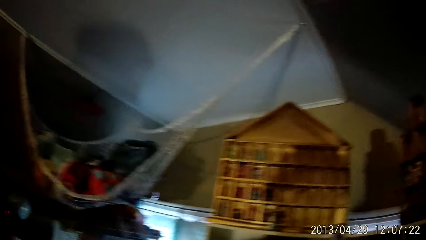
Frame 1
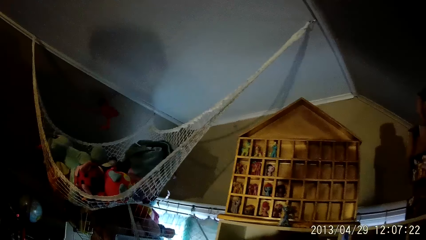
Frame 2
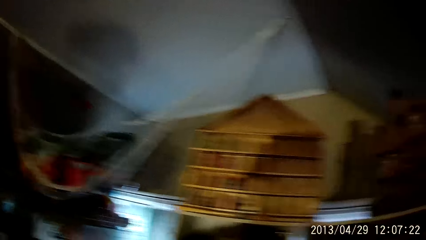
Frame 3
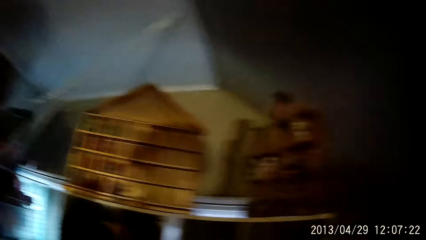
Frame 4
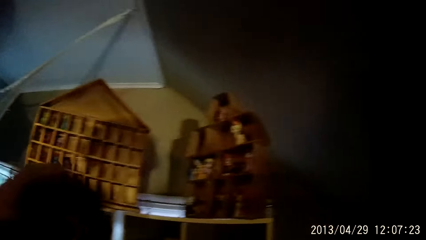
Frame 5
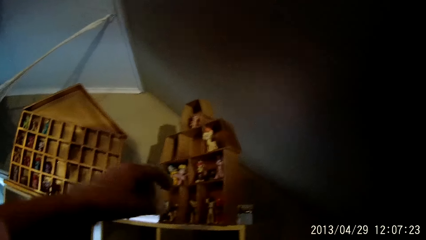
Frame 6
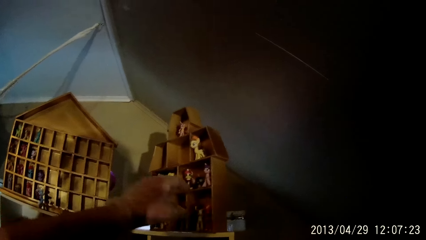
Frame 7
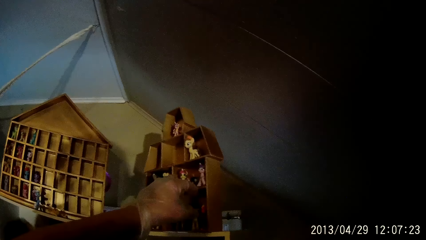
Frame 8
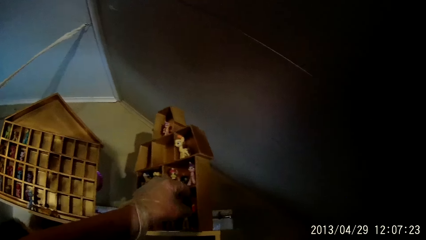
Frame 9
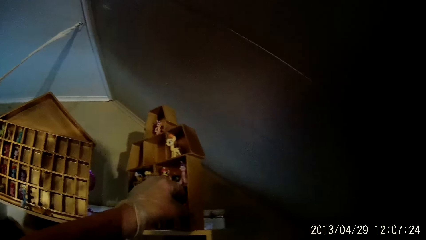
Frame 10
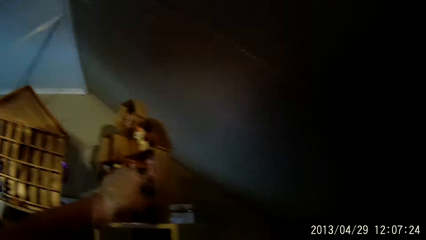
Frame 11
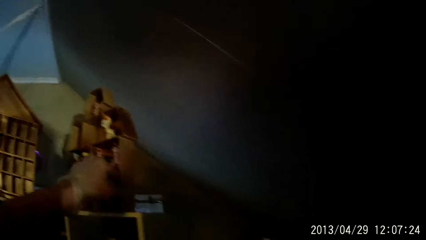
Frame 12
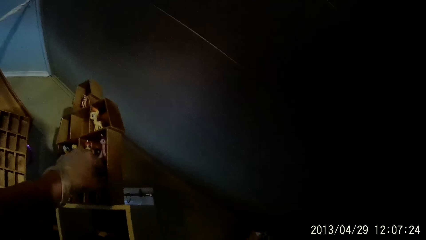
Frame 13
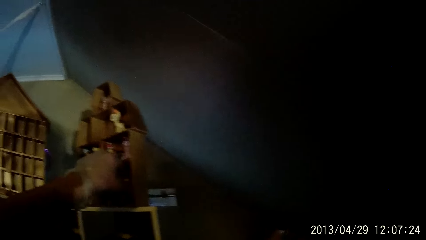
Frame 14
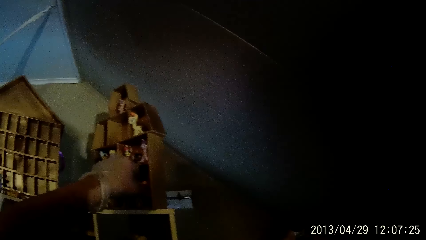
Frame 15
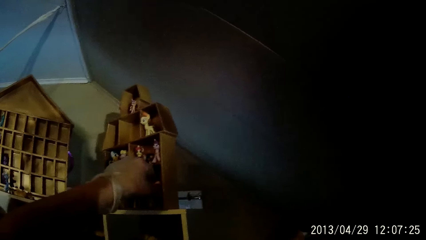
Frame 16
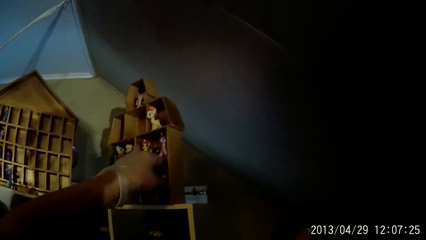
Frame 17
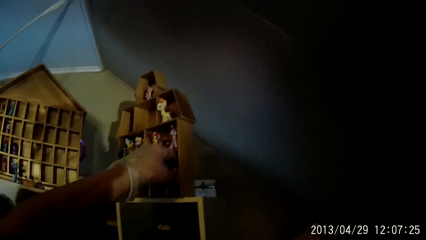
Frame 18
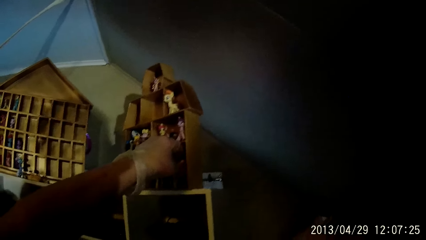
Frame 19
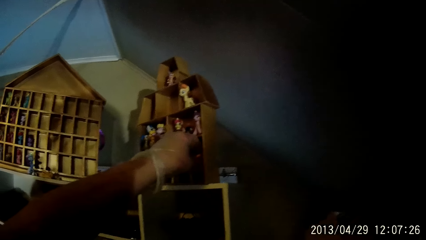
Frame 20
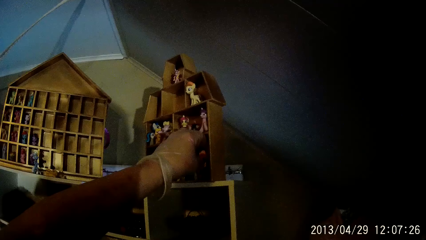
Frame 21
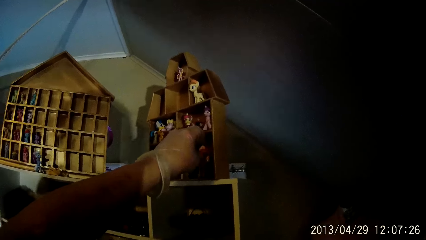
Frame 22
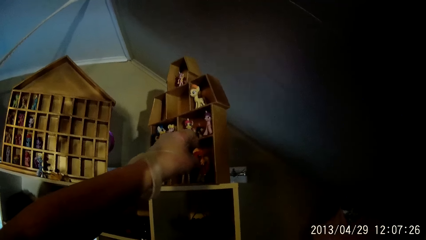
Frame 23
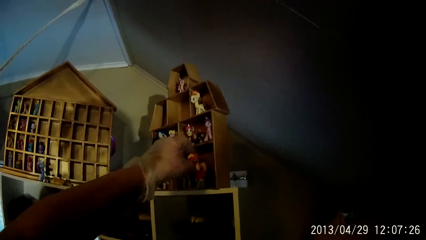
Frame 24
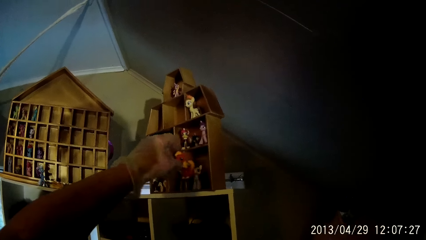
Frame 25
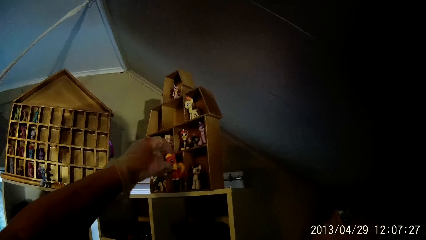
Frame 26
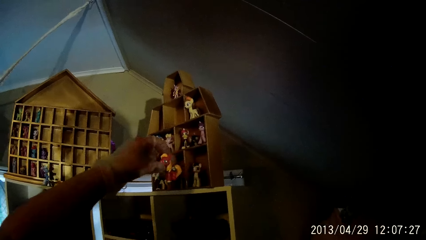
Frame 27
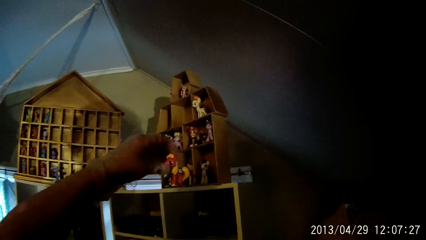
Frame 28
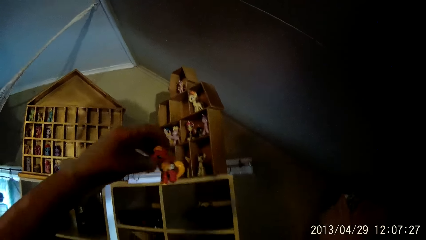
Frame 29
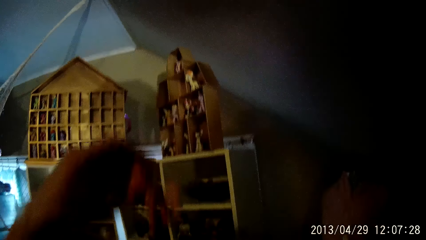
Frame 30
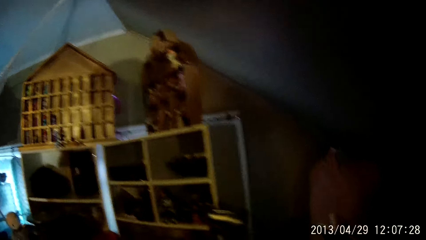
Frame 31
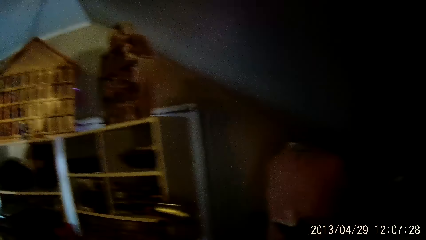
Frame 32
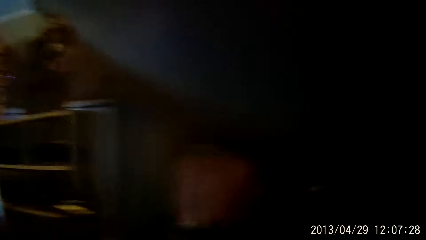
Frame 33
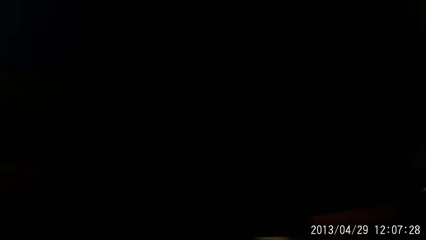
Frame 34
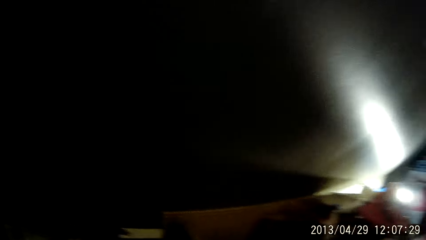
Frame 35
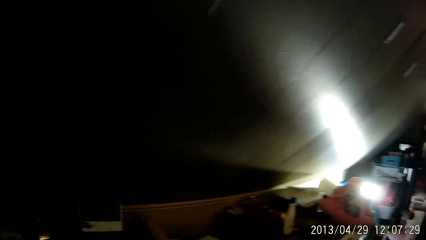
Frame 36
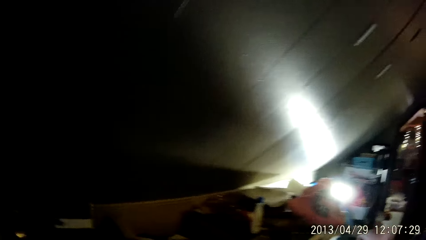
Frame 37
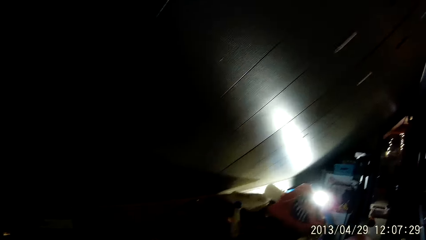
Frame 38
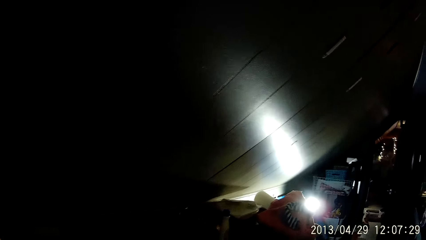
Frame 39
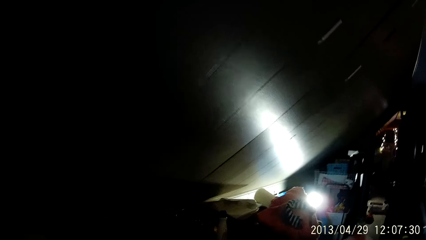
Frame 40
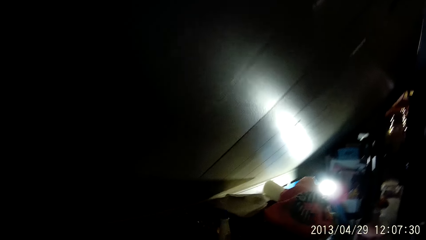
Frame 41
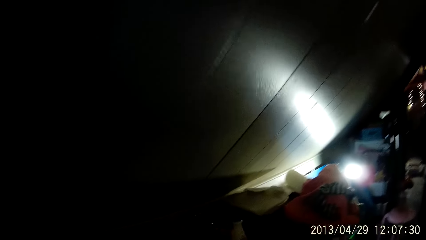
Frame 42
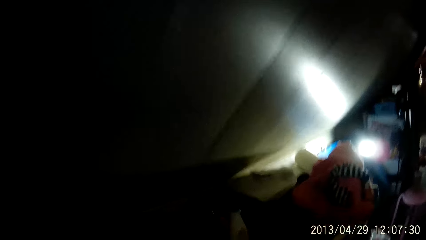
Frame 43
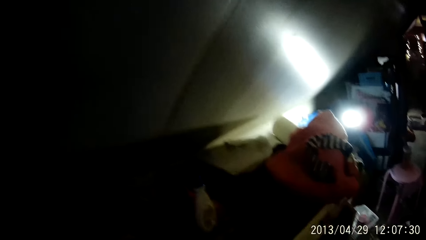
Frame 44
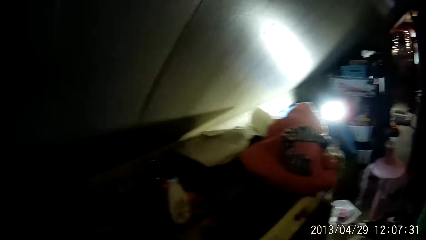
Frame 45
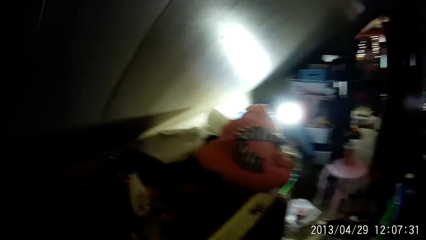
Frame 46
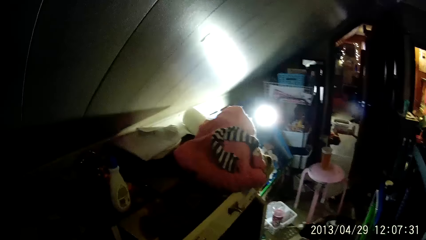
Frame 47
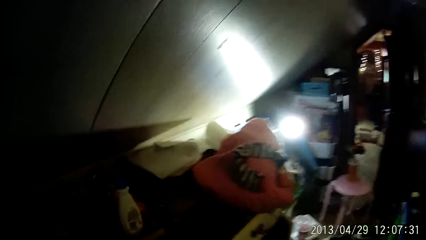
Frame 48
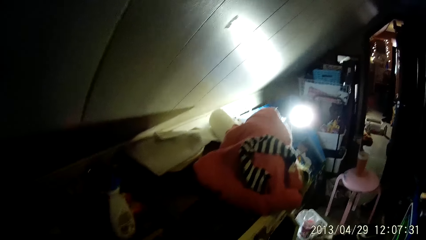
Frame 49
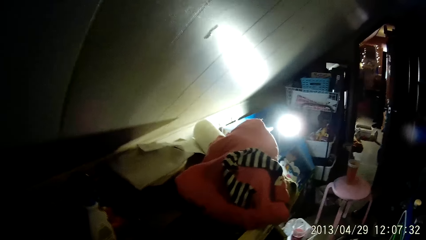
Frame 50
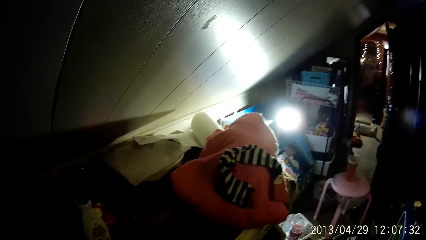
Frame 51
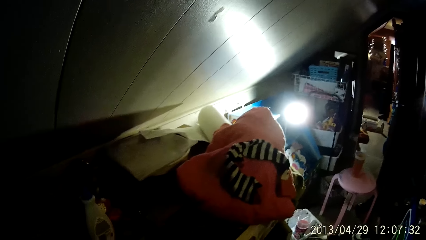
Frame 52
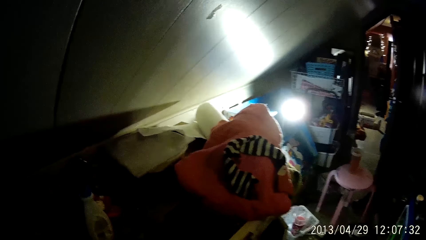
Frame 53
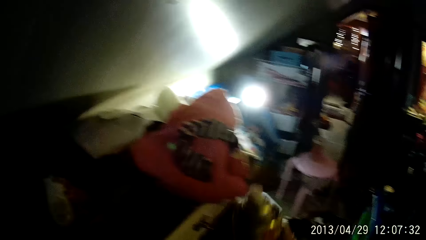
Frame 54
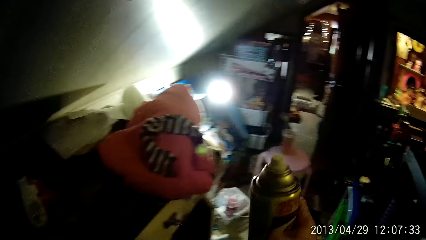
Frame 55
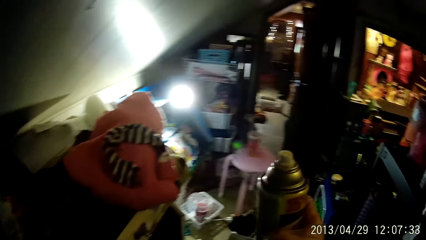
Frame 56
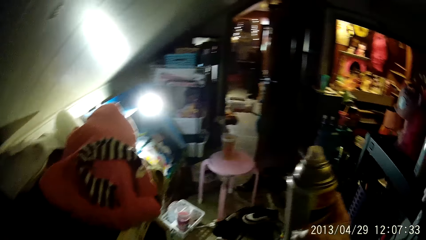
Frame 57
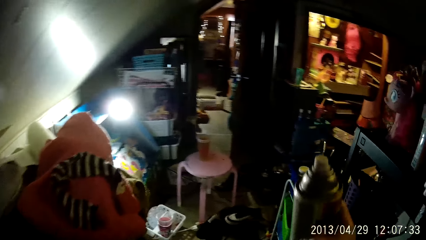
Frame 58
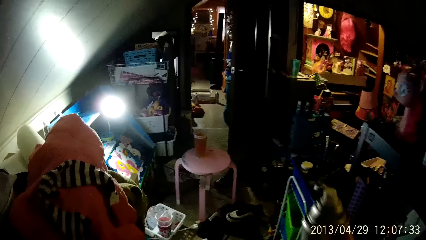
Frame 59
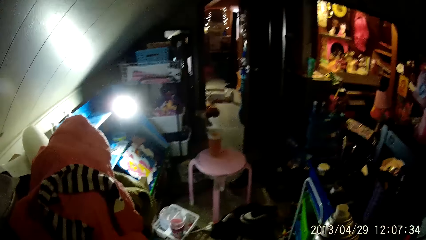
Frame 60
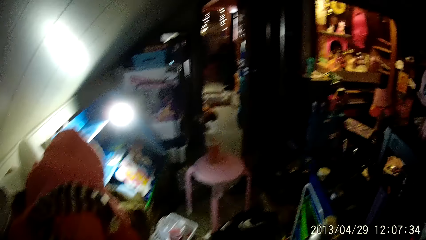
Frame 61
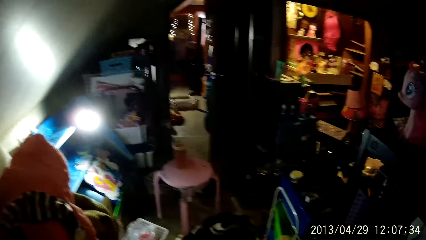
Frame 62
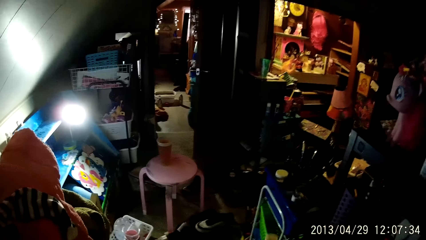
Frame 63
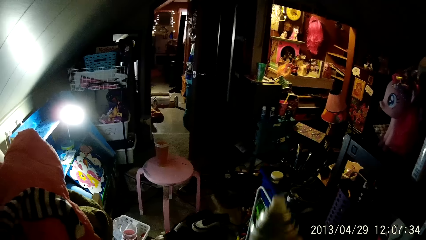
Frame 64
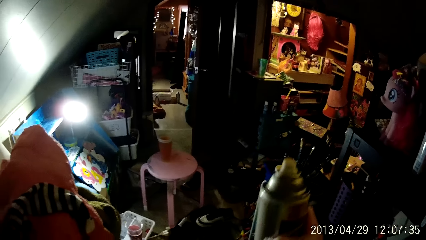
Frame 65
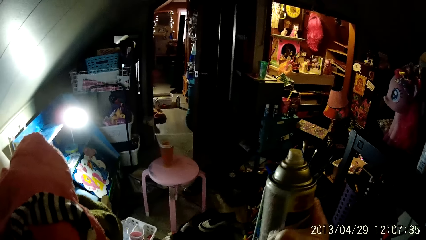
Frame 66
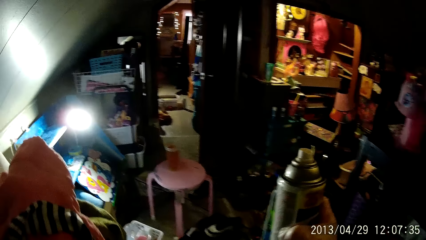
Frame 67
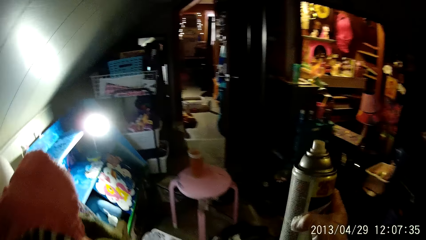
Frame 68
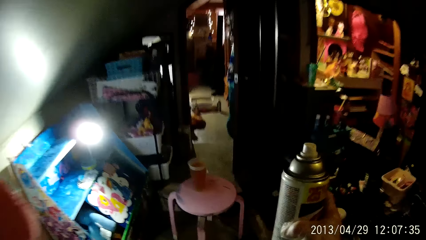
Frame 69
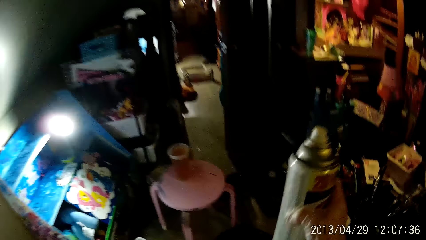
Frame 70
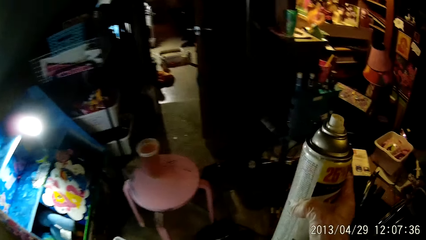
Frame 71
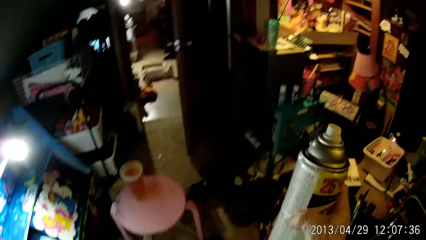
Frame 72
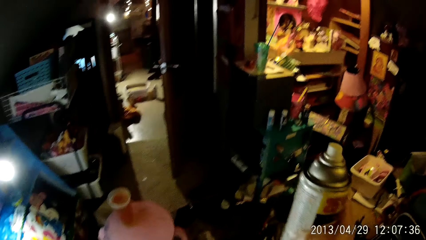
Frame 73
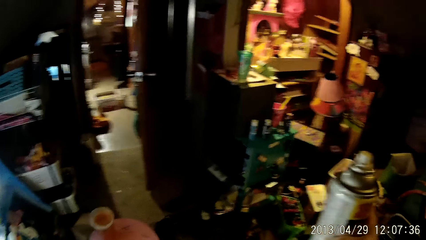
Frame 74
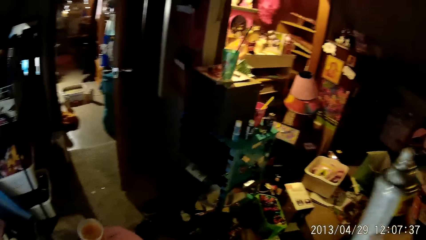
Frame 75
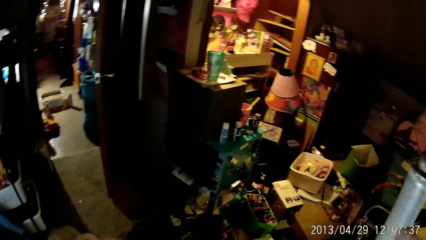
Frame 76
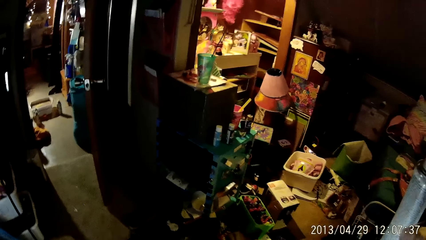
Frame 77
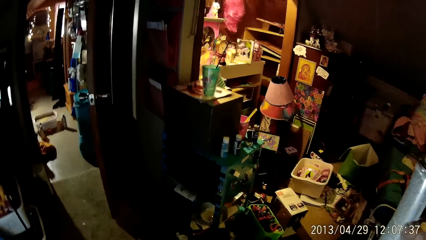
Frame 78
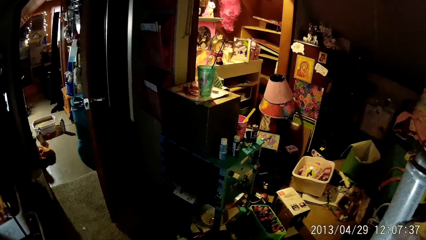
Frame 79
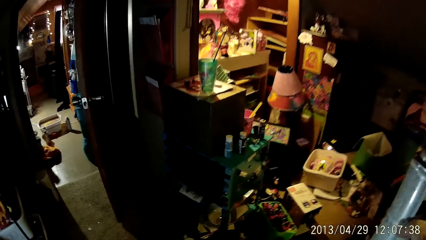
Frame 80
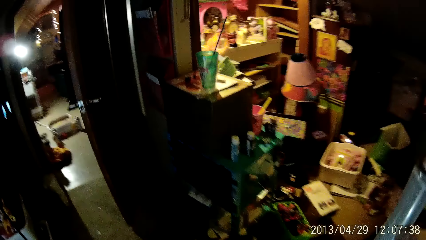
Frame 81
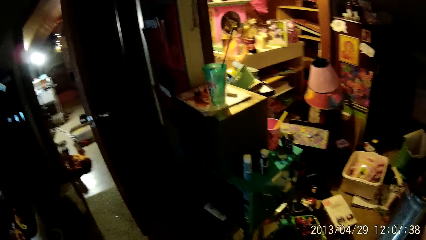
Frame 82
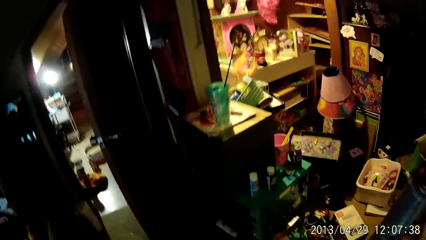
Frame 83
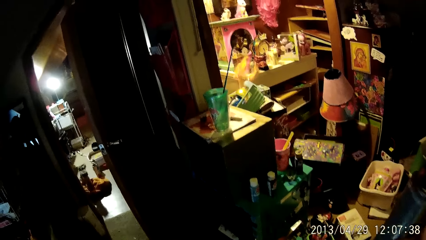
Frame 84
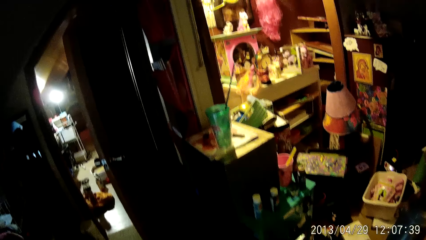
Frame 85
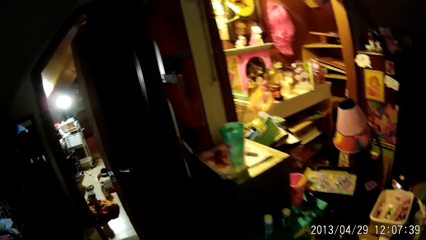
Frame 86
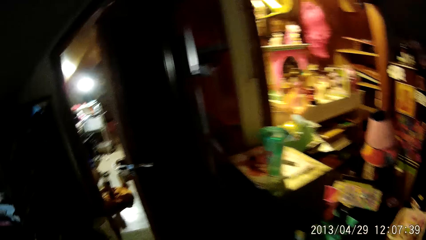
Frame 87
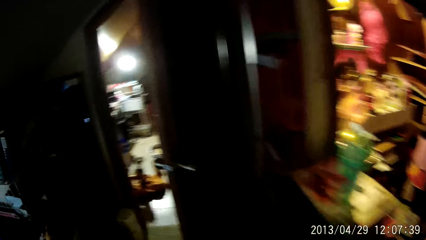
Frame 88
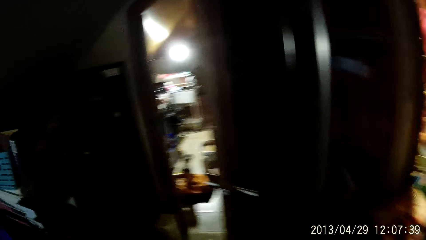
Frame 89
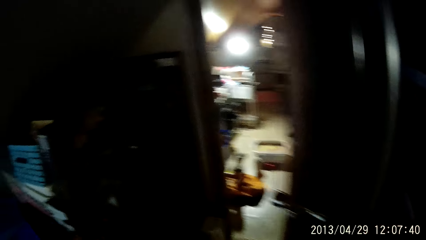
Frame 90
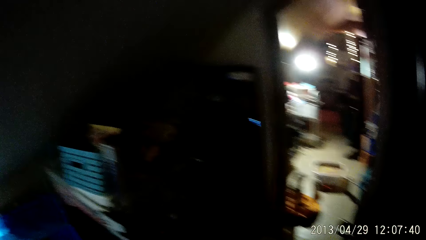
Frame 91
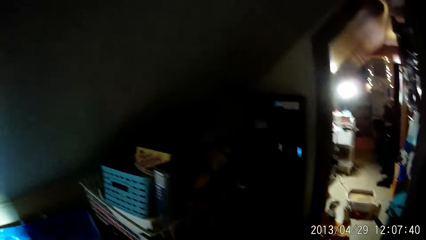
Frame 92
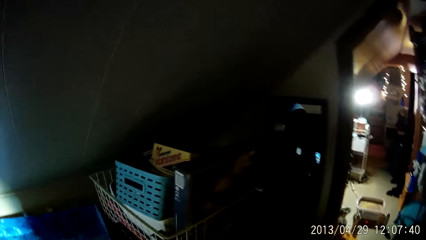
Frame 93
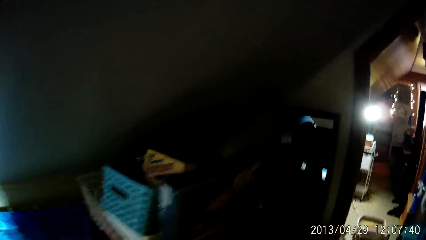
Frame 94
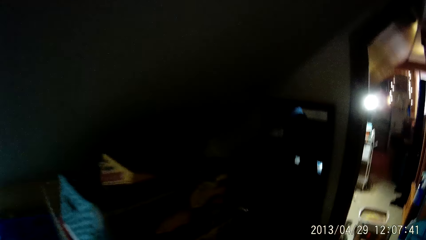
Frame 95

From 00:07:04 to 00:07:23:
The camera wearer picks a toy from a toy house with his left hand. He walks towards another room. He holds the spray can with his right hand.
